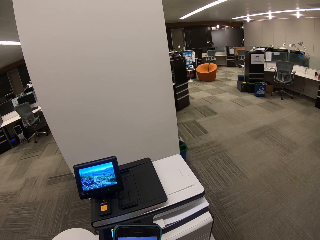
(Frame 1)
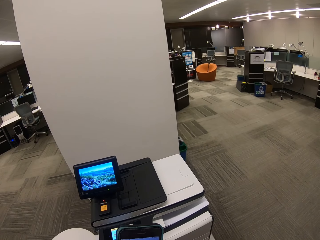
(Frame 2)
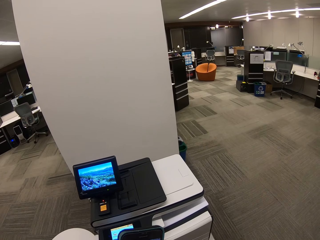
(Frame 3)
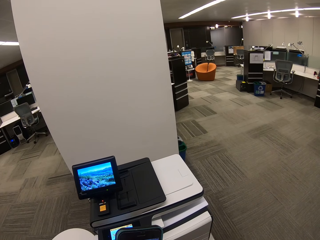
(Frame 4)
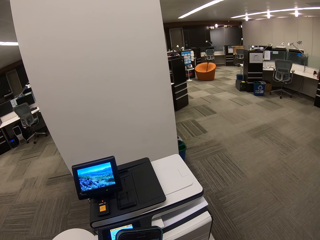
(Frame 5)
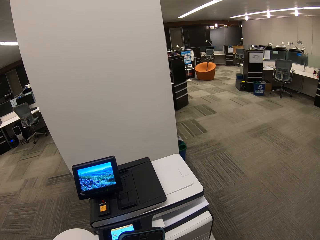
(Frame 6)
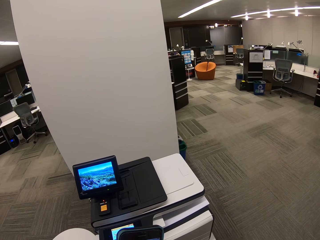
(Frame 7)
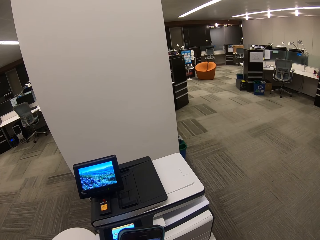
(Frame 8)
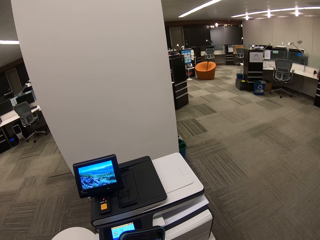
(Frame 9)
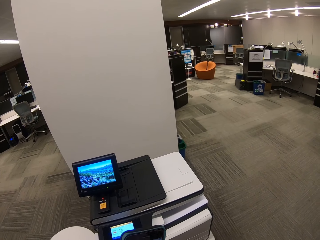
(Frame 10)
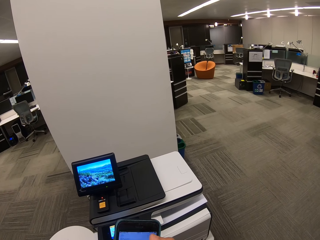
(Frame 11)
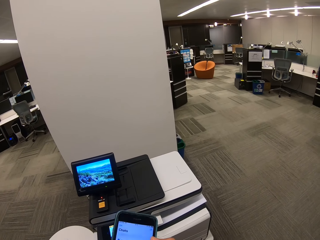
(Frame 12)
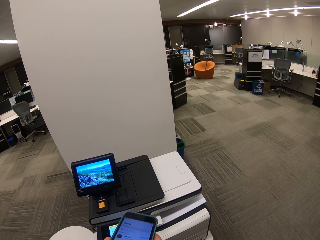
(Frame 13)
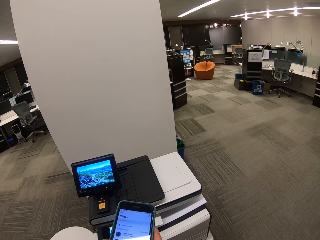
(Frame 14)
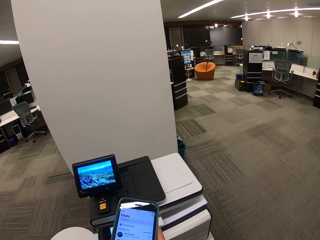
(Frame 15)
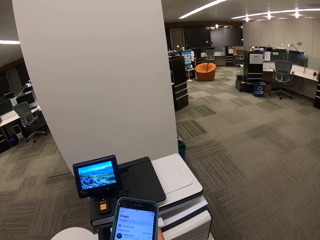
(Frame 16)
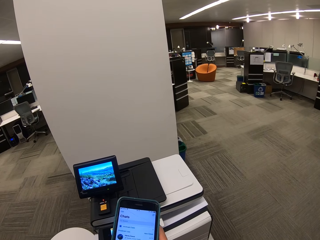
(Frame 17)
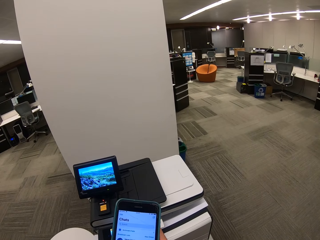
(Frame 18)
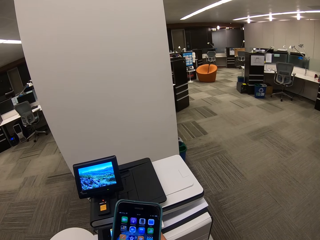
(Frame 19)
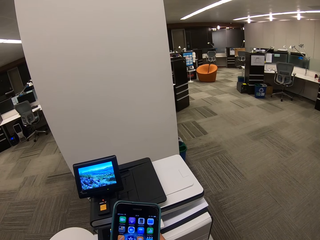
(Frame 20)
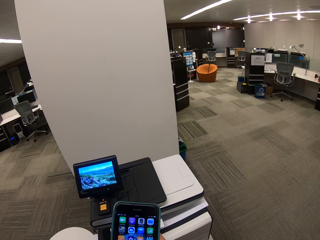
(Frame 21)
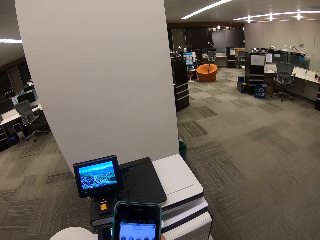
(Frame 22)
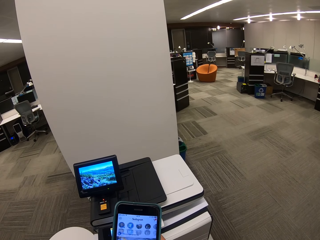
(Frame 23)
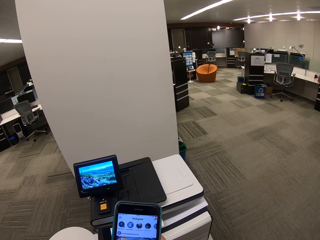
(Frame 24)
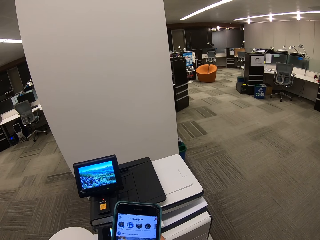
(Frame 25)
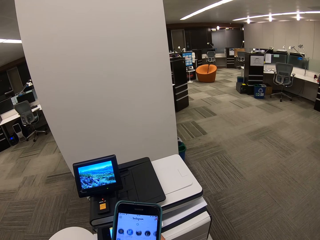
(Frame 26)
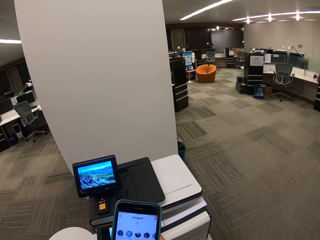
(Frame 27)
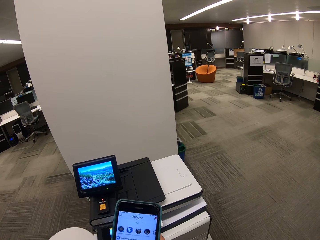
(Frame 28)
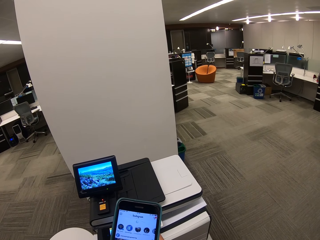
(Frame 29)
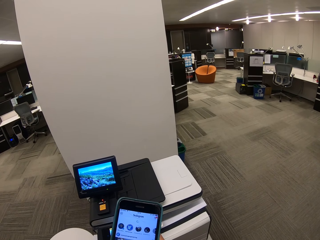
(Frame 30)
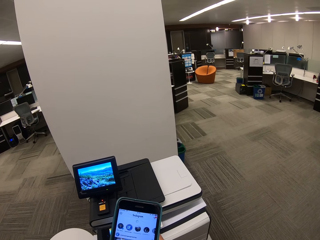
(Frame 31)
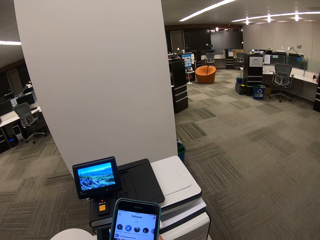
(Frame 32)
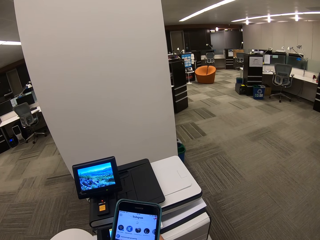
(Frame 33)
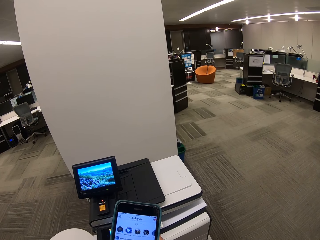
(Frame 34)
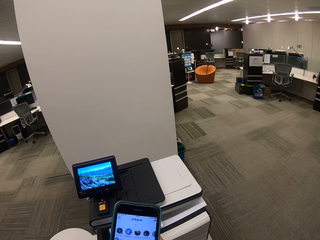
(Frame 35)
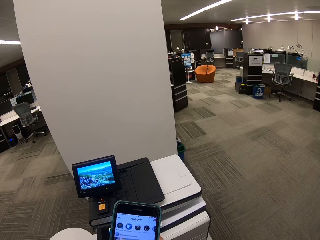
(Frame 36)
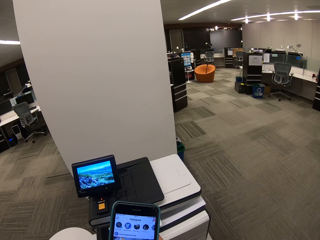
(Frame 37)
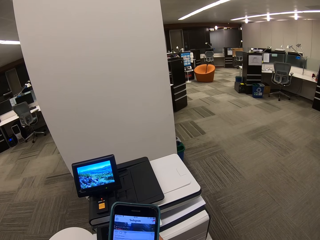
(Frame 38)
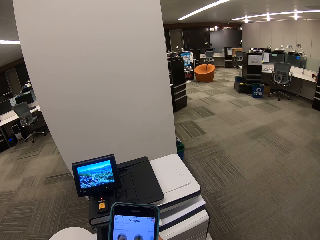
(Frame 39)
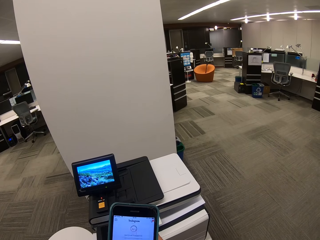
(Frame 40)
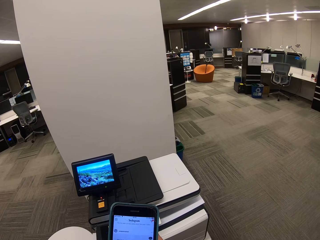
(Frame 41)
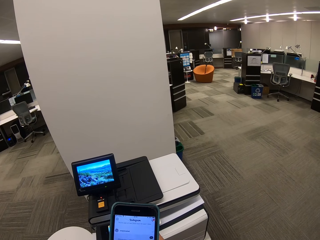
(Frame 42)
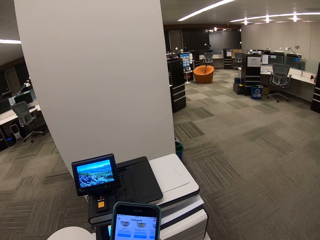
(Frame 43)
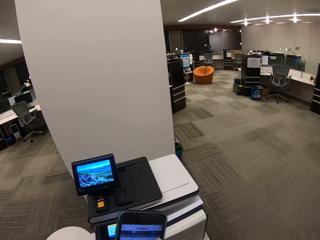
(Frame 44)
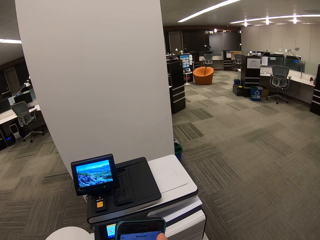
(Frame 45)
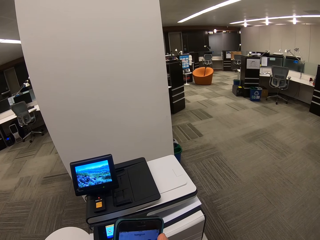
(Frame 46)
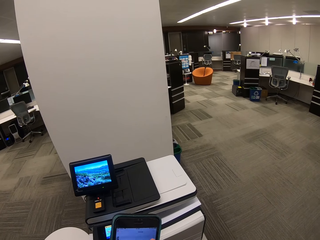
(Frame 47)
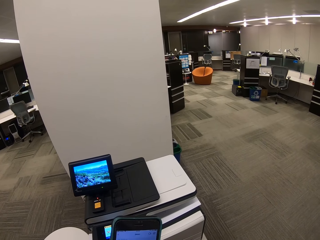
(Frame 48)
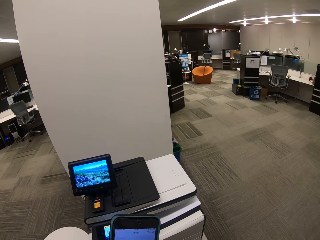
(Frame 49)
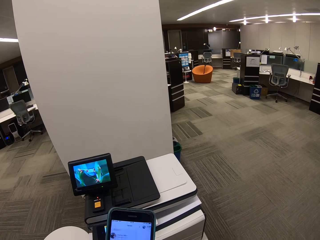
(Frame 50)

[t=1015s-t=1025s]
The camera wearer dials the phone. They dial the phone again.

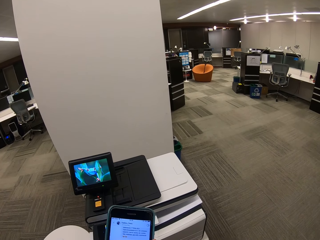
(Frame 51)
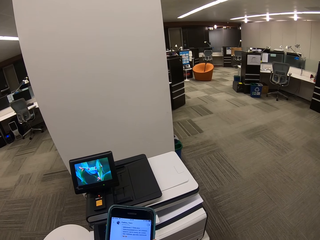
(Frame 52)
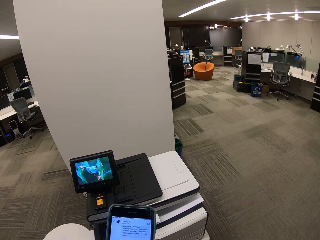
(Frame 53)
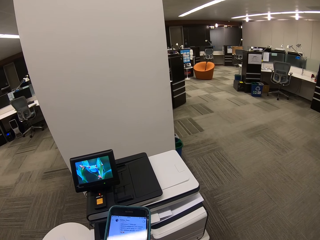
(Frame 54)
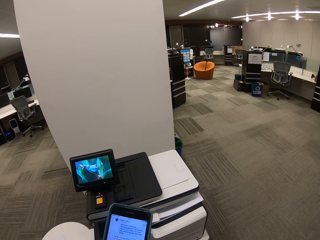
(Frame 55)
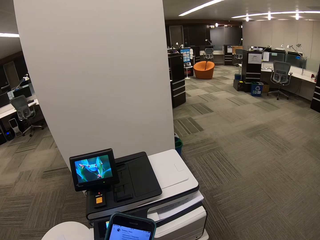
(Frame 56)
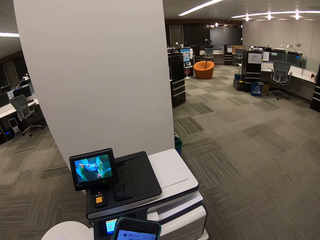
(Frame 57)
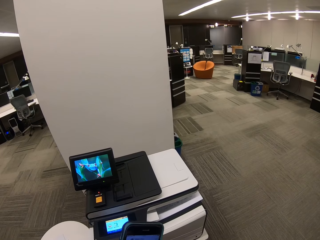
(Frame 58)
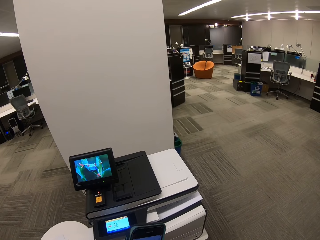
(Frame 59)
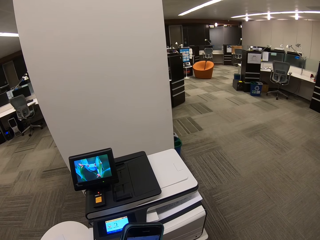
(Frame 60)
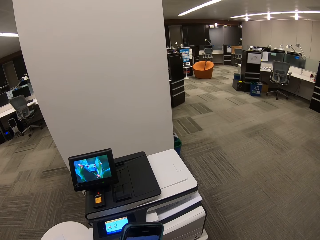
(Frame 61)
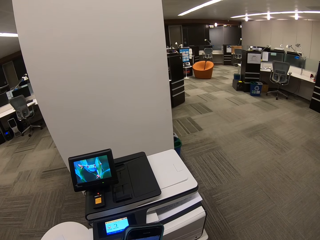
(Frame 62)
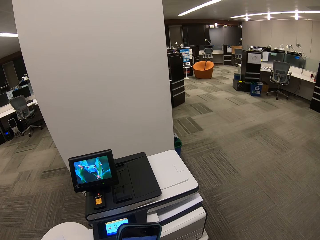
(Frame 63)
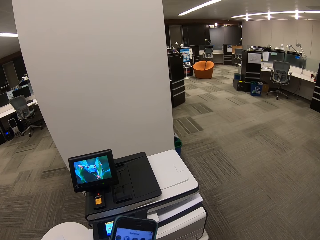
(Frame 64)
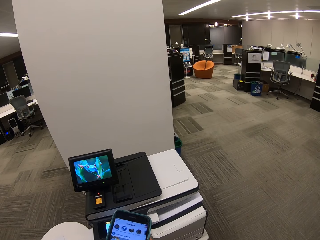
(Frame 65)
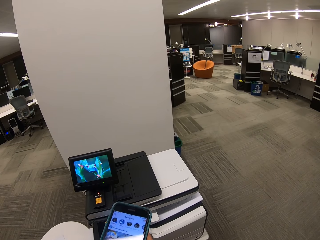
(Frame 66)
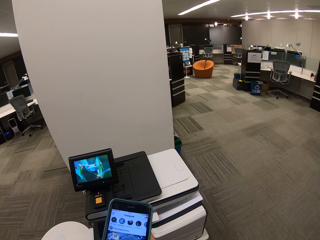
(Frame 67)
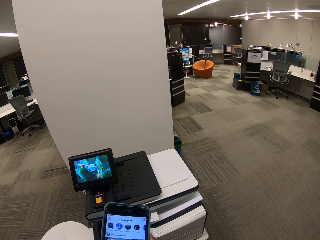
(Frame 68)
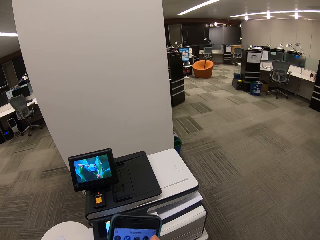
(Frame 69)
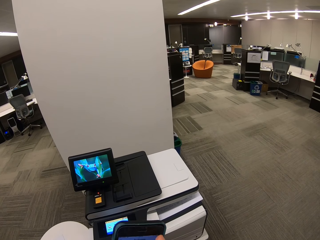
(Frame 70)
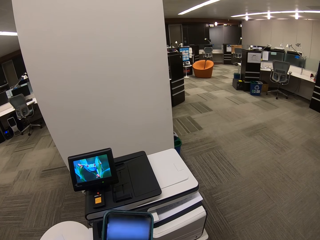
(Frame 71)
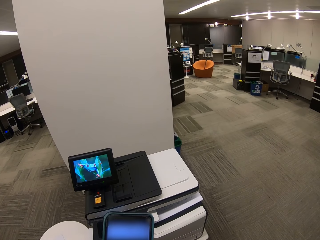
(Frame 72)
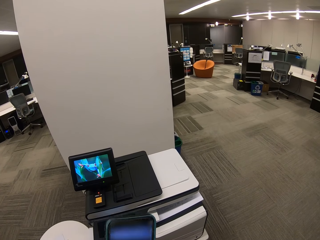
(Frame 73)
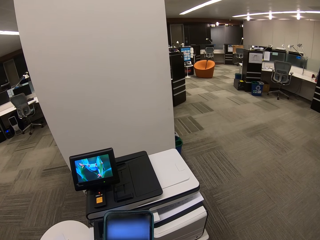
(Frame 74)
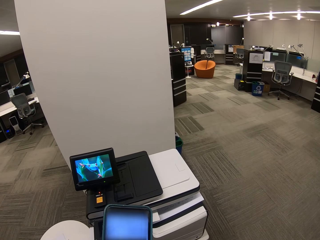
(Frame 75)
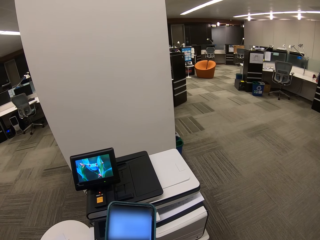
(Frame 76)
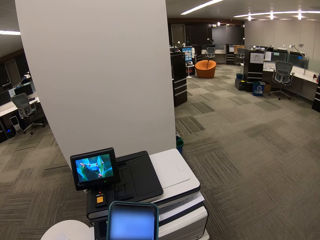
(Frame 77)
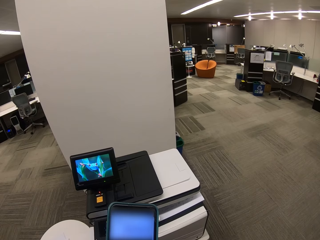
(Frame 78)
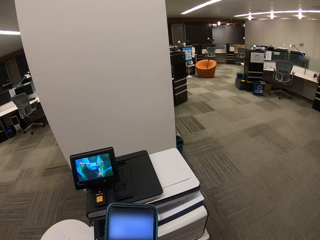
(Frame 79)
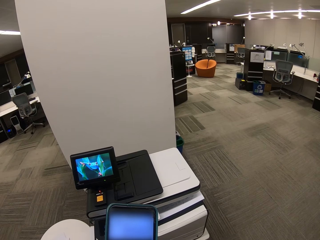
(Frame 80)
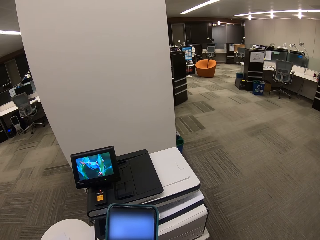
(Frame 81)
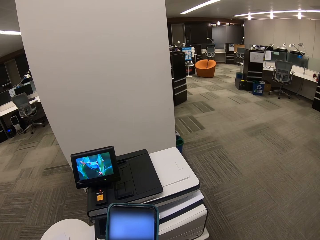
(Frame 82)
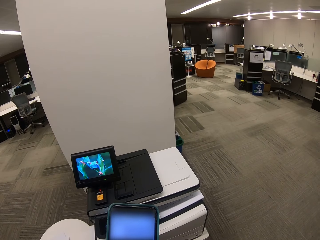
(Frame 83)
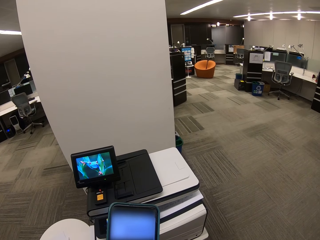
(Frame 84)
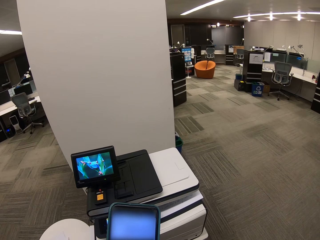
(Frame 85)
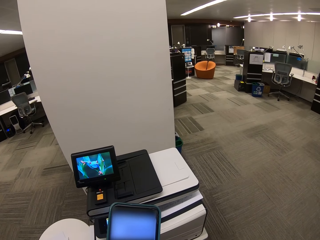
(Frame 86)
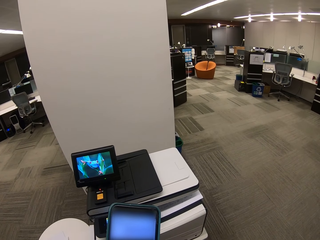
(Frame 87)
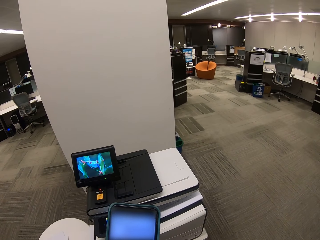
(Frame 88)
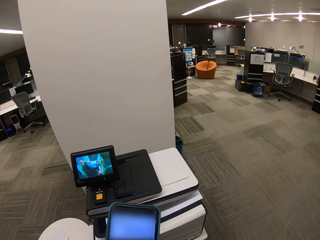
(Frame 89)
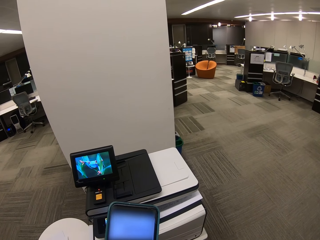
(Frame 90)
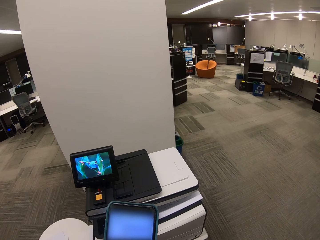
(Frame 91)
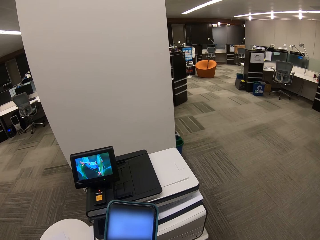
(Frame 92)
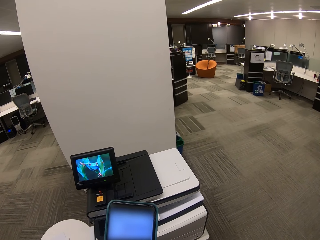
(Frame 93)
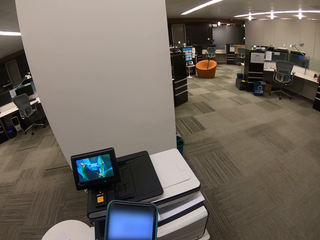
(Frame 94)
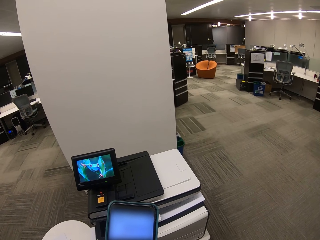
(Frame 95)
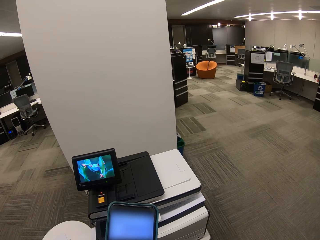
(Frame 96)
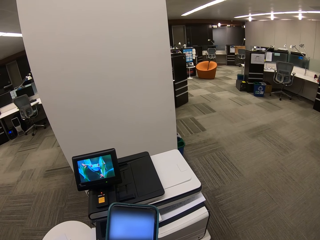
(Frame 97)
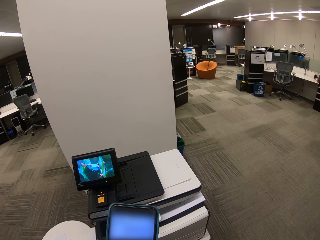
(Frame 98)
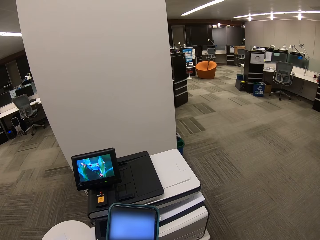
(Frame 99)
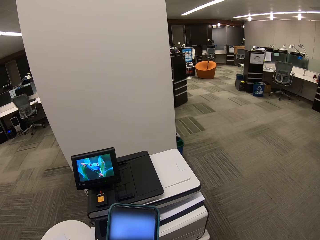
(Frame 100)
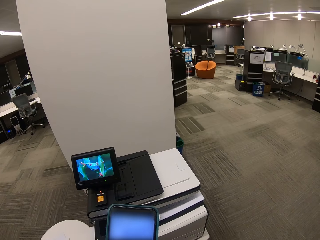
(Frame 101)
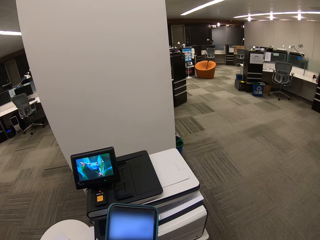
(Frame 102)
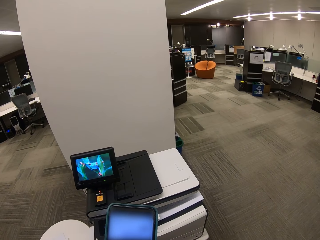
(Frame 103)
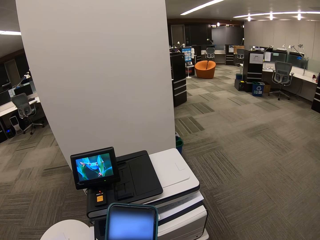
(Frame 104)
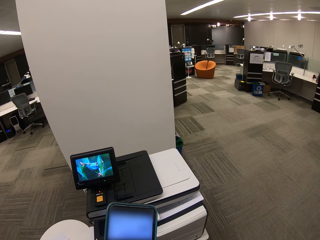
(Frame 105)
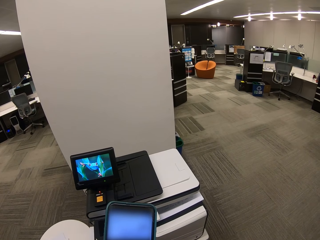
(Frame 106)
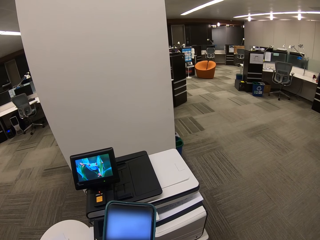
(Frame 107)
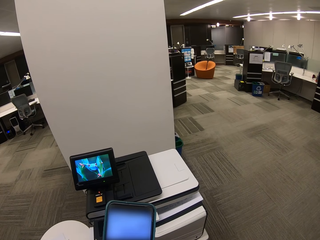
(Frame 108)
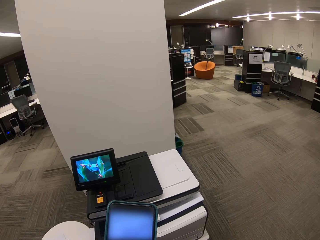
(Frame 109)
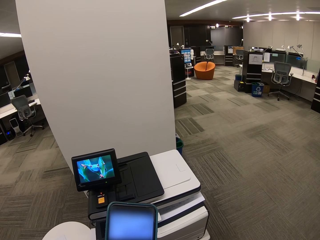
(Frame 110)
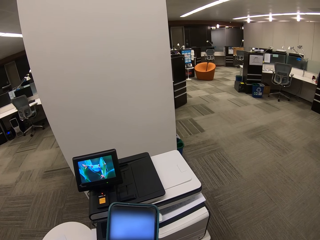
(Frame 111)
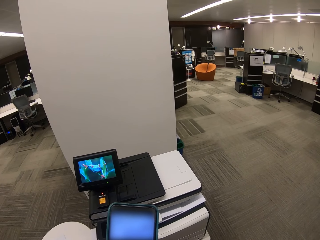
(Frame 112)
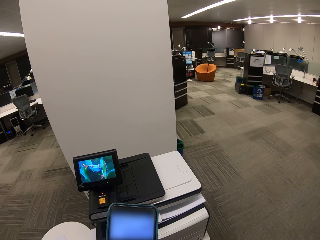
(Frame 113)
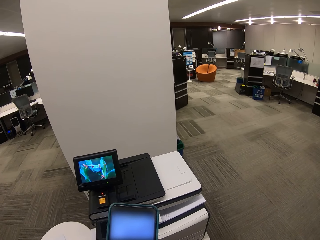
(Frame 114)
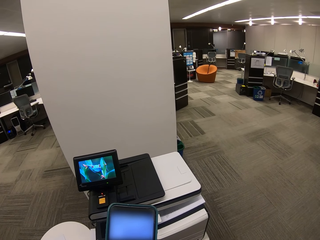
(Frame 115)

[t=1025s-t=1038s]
The camera wearer dials the phone. They dial the phone repeatedly.
